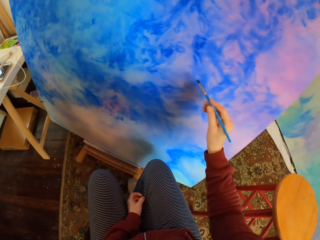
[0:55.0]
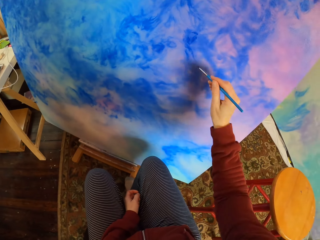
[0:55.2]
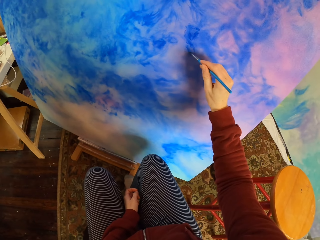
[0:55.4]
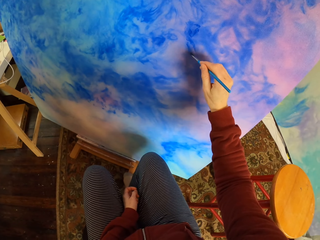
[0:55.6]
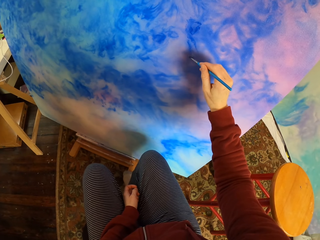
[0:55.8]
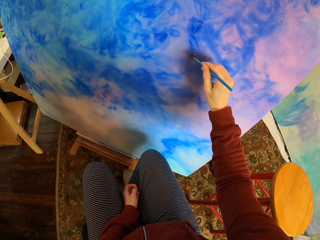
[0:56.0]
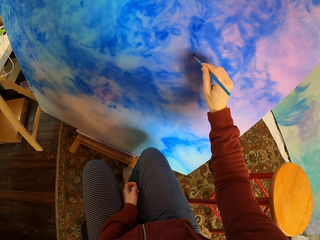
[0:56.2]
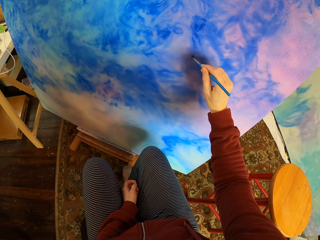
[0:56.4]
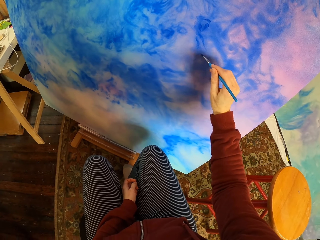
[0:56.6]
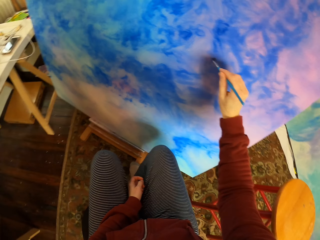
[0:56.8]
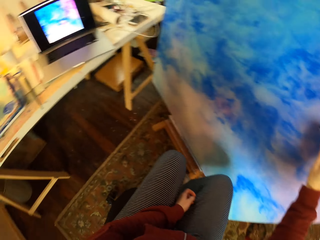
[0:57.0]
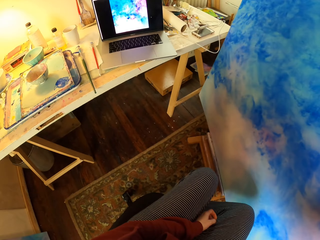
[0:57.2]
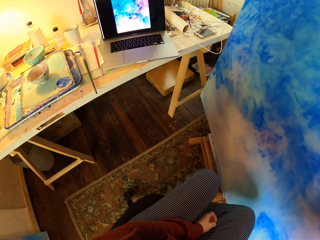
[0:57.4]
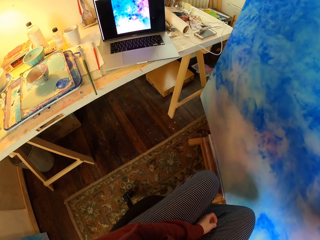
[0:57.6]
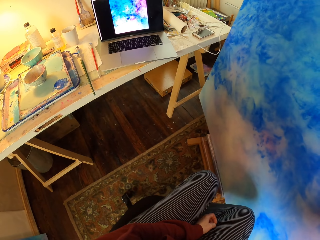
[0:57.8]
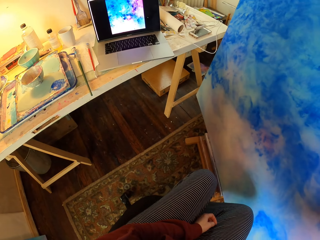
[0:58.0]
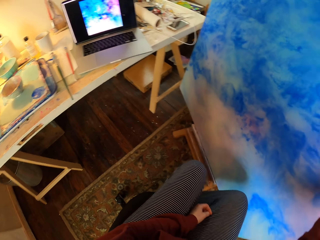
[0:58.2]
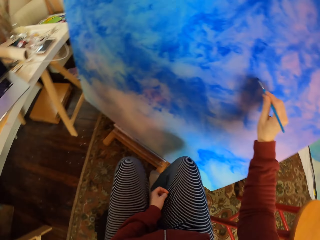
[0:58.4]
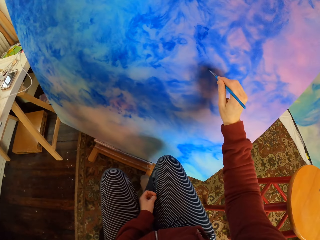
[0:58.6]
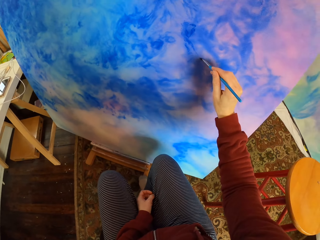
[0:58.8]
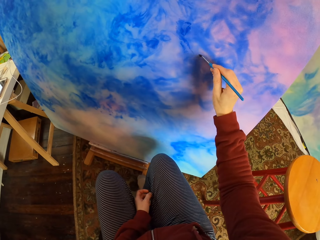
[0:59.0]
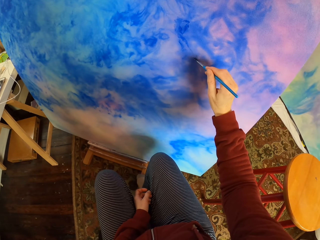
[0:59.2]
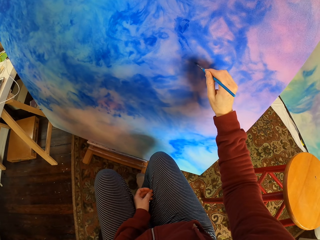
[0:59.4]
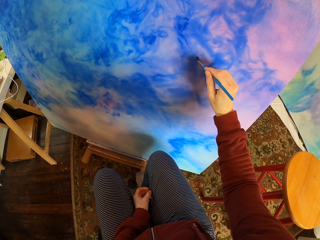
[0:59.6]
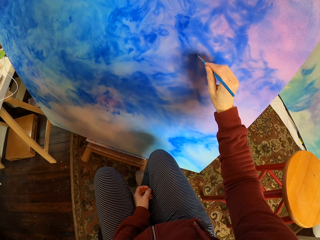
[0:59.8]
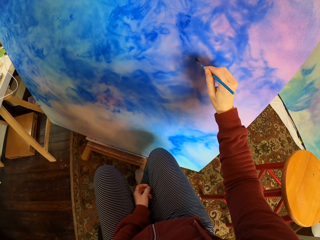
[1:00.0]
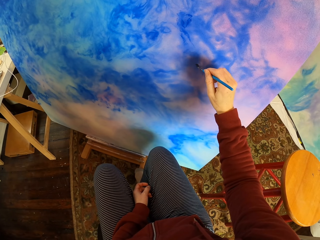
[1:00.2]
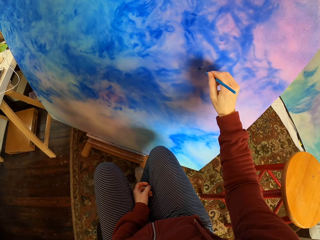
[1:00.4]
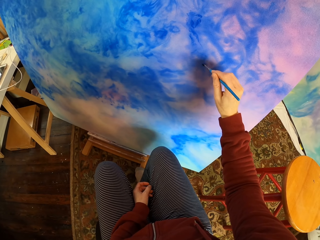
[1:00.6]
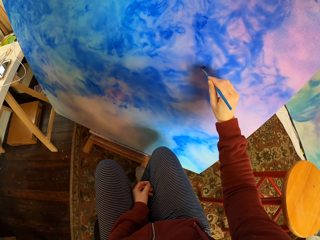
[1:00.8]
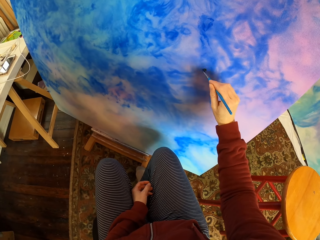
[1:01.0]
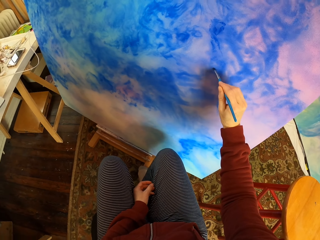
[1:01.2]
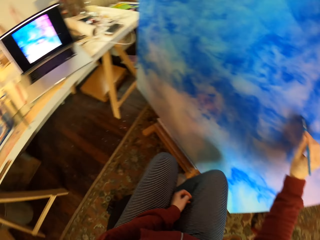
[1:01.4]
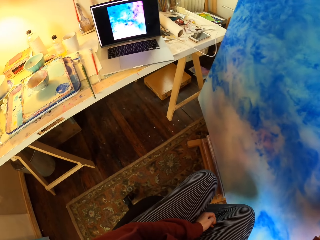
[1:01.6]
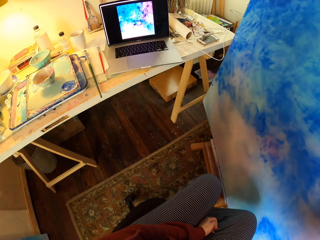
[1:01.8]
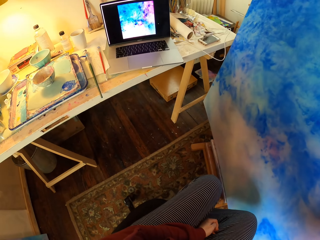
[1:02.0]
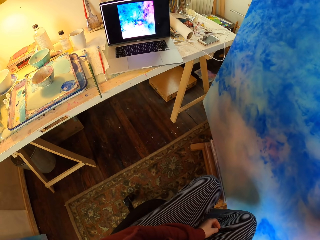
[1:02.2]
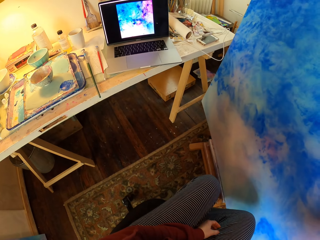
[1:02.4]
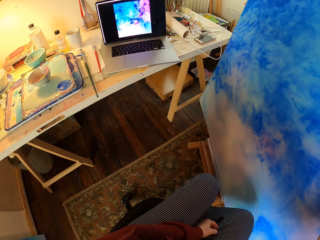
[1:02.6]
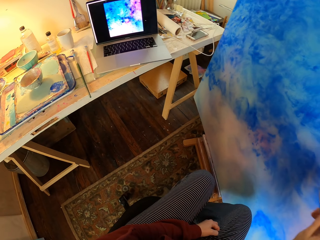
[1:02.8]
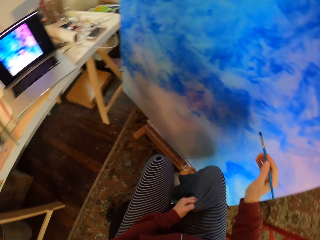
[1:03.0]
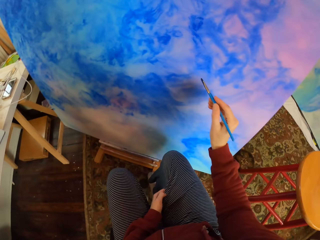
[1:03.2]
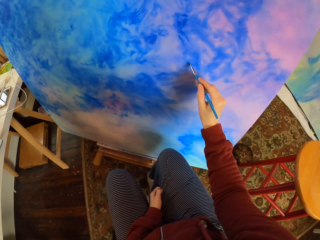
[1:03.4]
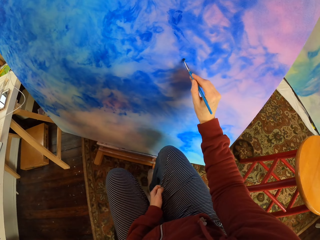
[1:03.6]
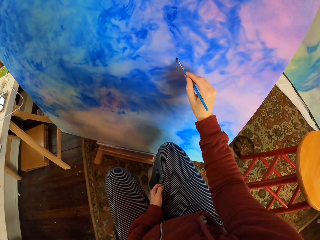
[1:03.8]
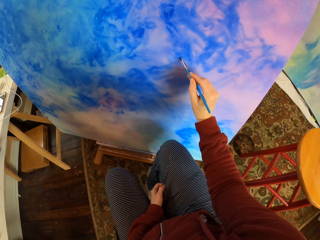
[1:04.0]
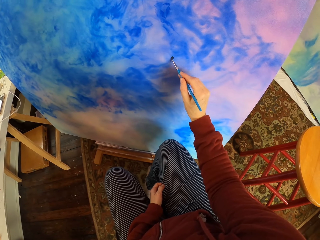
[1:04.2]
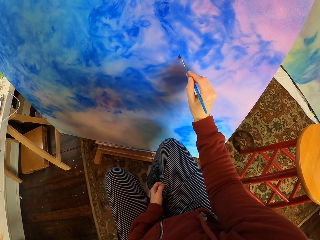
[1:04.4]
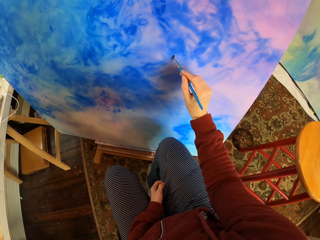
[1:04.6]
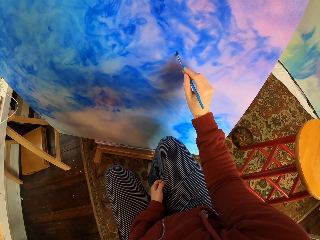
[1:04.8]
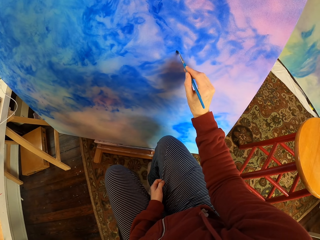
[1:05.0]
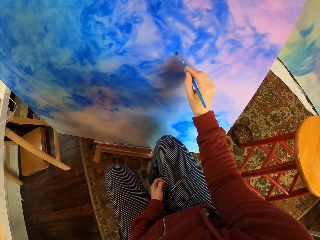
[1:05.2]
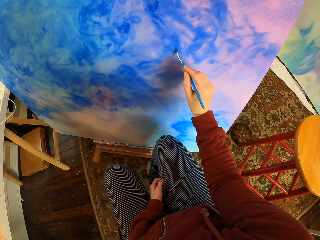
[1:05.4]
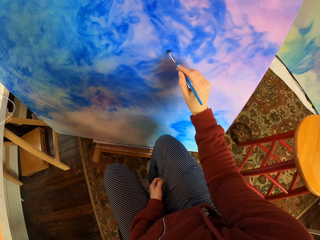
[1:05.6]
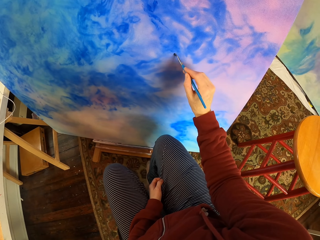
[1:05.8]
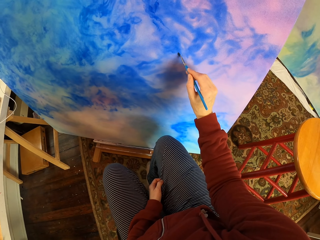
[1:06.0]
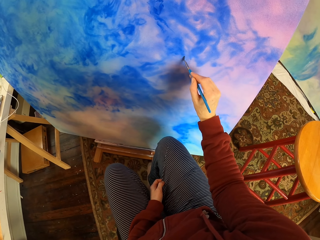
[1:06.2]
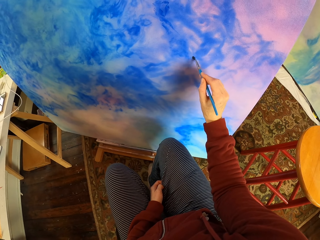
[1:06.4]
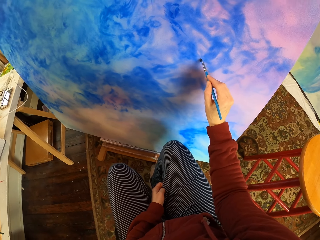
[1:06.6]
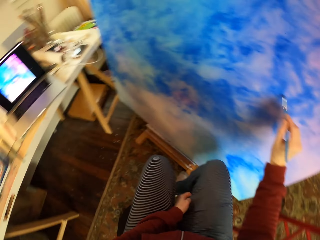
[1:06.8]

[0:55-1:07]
The camera wearer brushes the board. They look at the laptop. They brush the board. They look at the laptop. They brush the board.

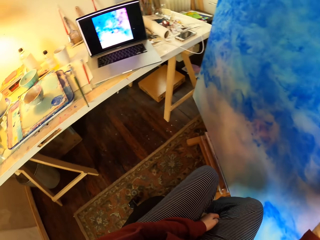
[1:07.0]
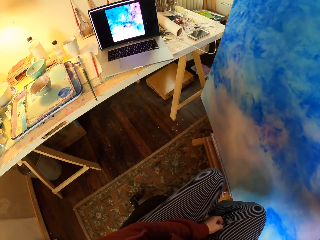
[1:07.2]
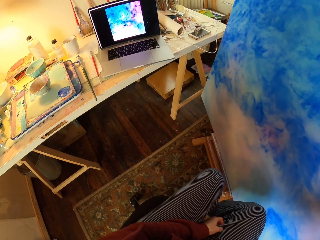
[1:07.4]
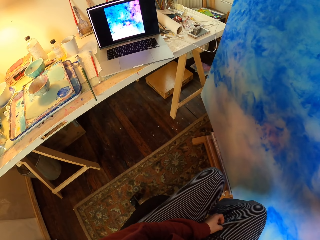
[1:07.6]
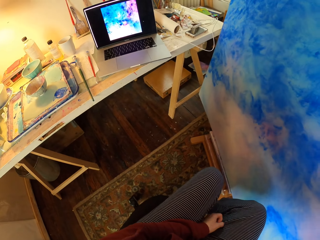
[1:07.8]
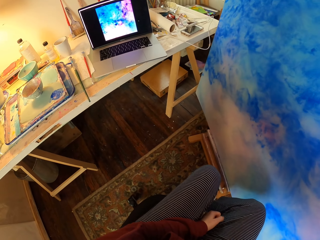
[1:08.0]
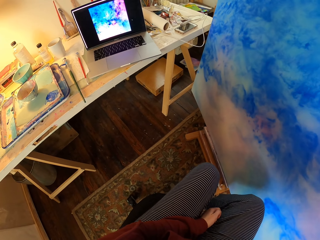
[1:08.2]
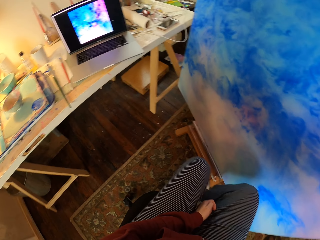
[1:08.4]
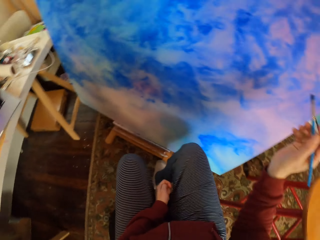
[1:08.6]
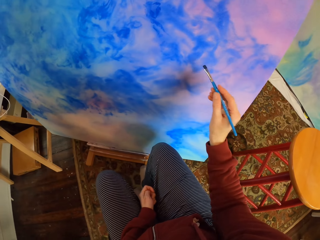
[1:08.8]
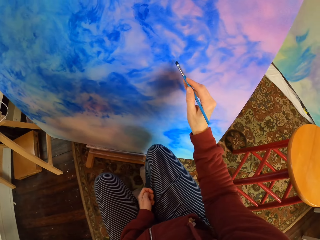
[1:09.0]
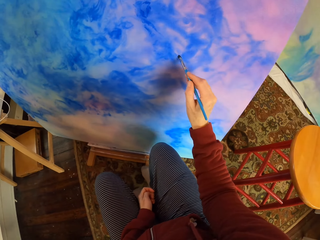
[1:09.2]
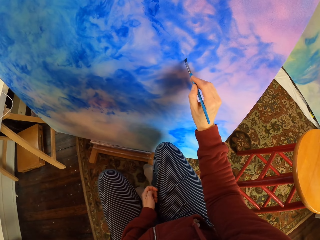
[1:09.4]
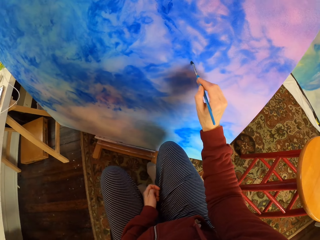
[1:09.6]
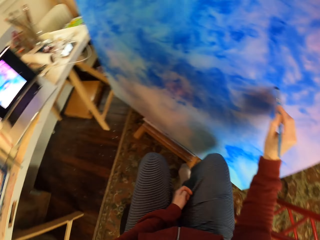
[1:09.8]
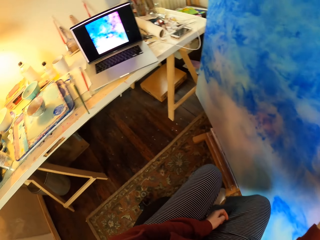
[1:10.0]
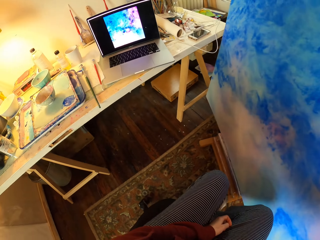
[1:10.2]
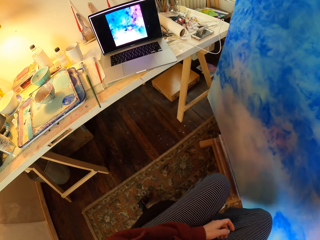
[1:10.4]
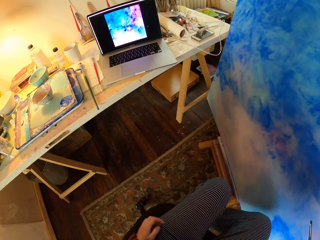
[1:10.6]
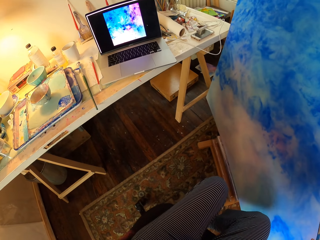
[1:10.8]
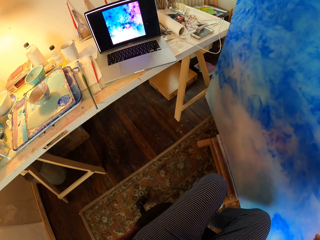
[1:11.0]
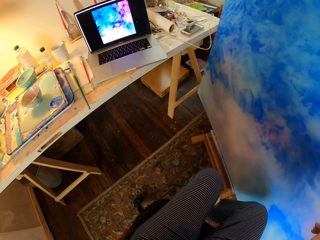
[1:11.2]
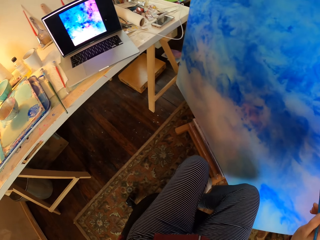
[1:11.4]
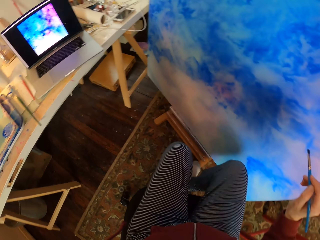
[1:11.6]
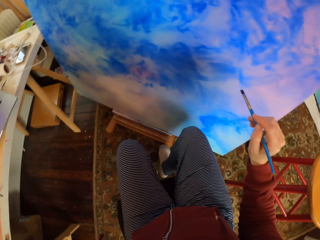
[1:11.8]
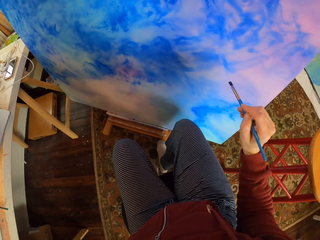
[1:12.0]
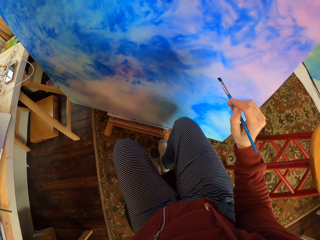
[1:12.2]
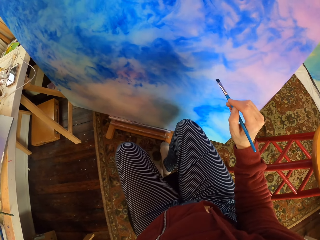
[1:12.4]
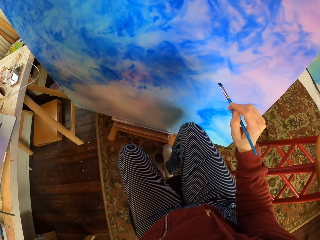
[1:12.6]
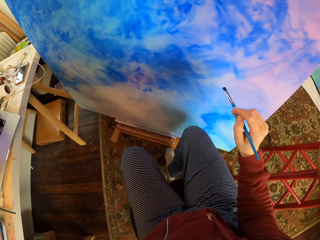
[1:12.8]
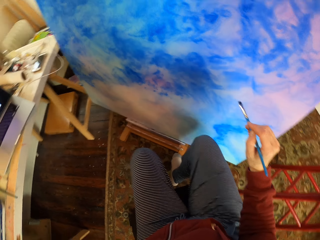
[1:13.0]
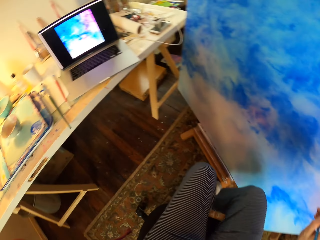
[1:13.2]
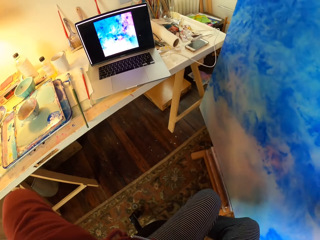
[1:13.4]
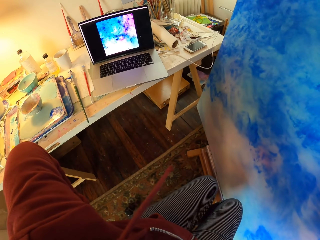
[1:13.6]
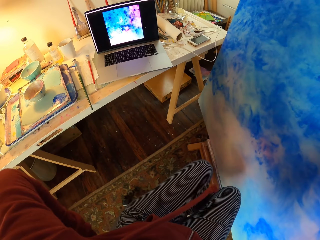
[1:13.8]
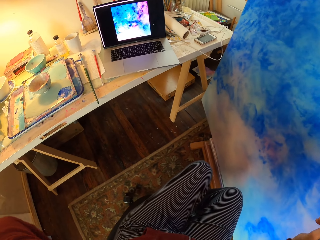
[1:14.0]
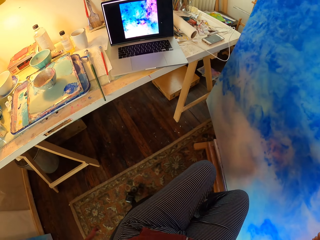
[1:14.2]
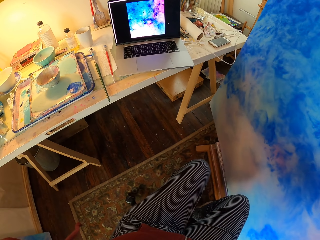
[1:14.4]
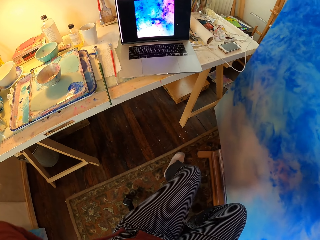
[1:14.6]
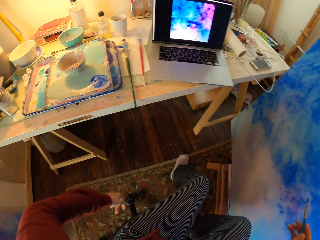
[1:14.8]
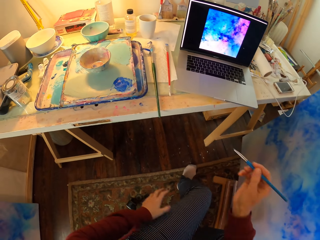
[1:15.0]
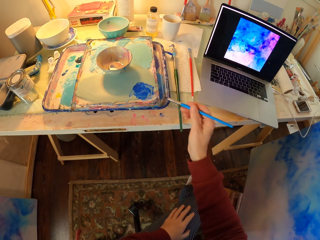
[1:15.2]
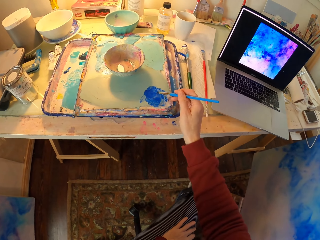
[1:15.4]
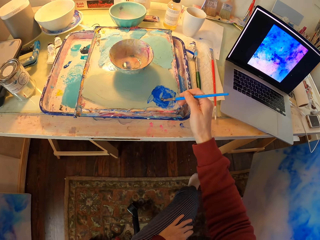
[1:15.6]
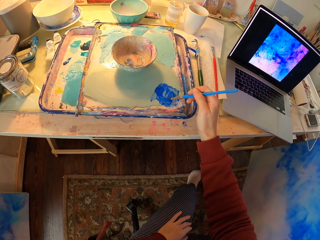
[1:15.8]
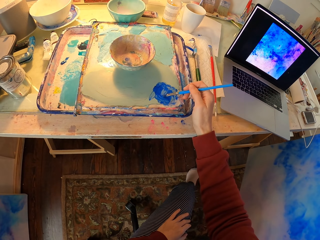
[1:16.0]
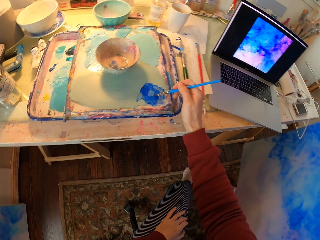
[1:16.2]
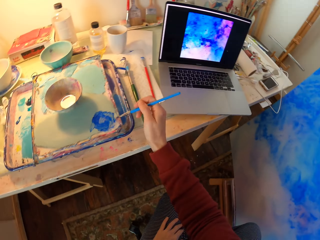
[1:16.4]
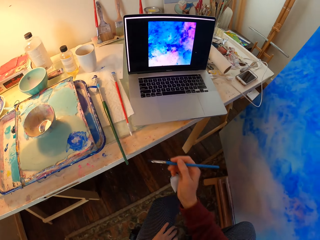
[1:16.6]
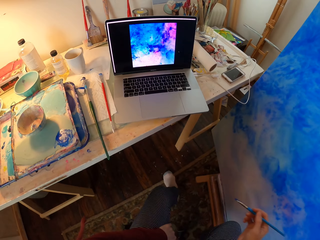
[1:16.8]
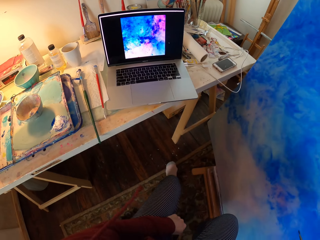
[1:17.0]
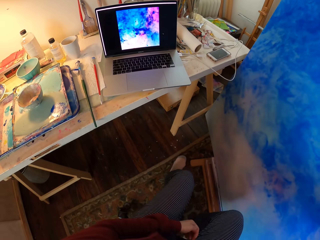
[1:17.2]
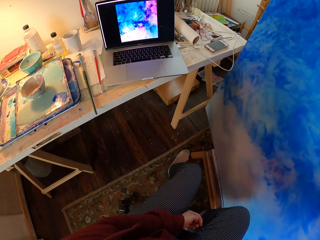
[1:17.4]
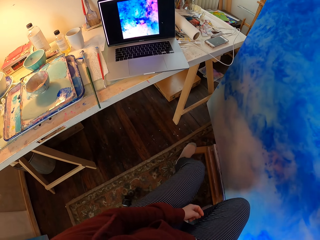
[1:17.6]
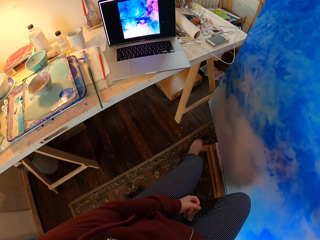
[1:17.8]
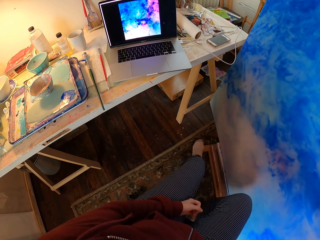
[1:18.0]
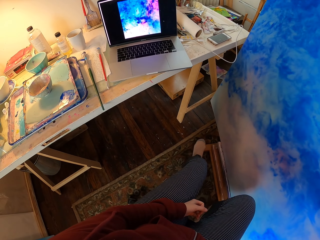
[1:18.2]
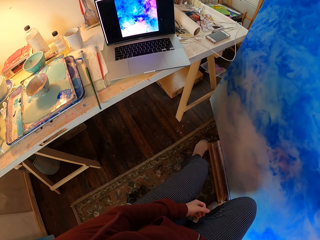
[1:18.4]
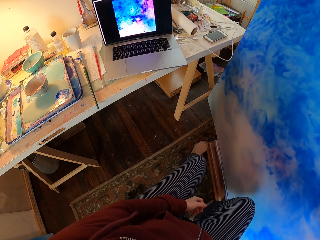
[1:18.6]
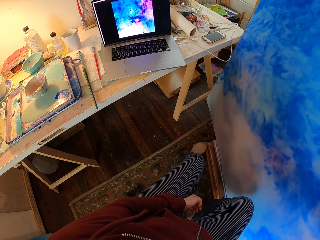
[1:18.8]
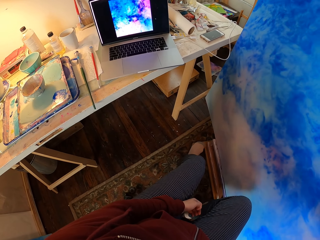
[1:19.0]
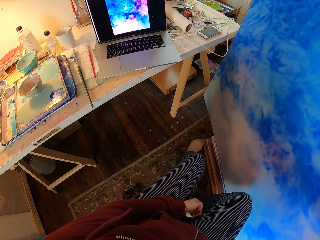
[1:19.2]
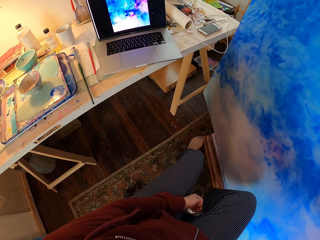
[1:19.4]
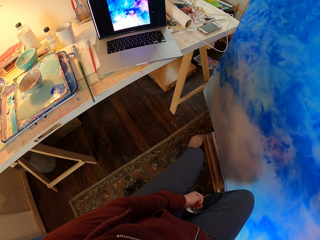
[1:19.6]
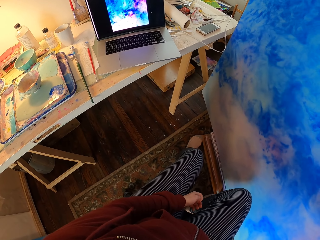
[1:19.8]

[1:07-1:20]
The camera wearer looks at the laptop. They brush the board. They look at the laptop. They look at the board. They look on the laptop painting. They paint on the paper. They dip the brush in the ink. They stir the brush in the color. They look at the laptop.
